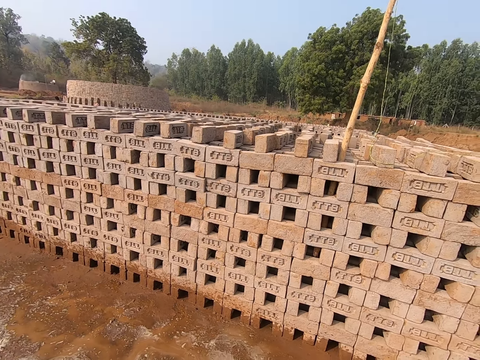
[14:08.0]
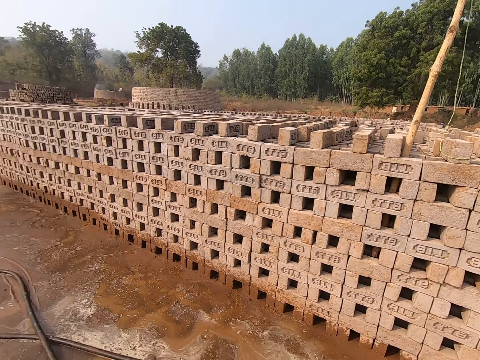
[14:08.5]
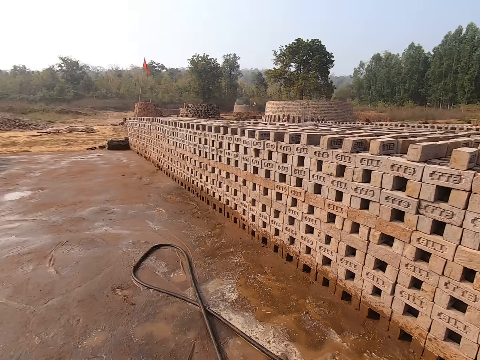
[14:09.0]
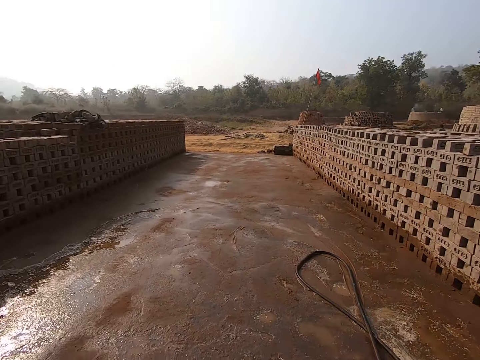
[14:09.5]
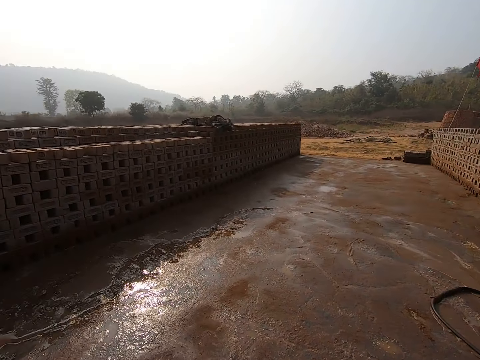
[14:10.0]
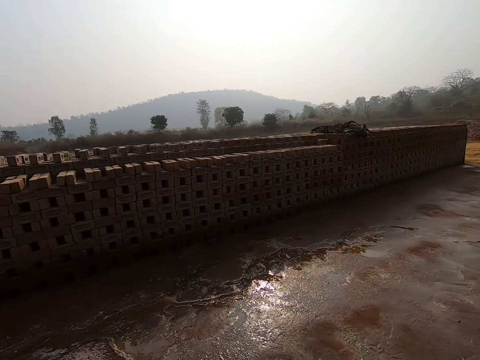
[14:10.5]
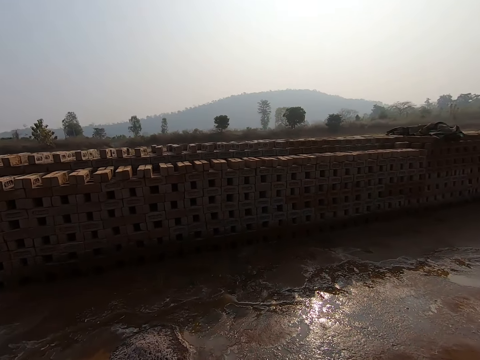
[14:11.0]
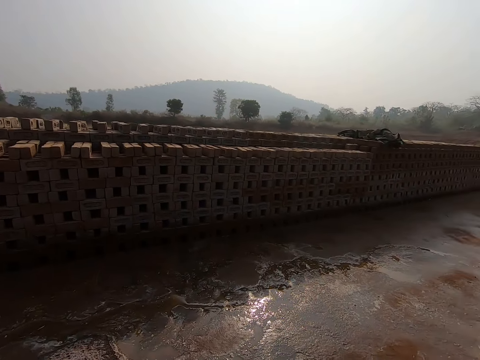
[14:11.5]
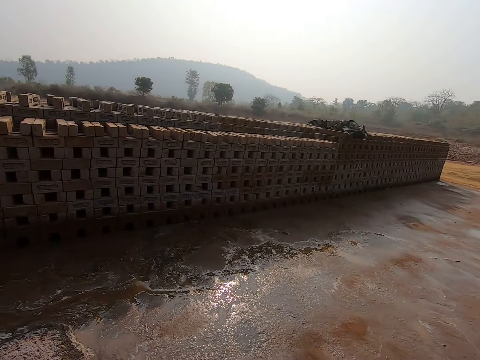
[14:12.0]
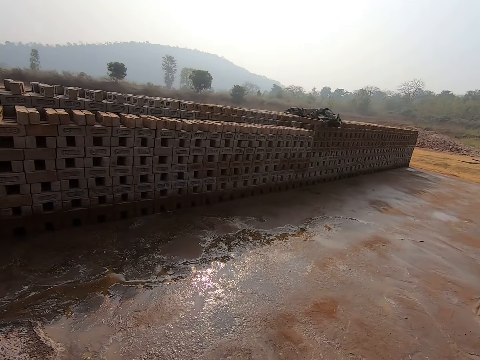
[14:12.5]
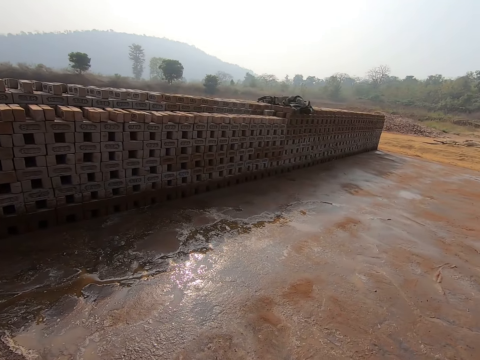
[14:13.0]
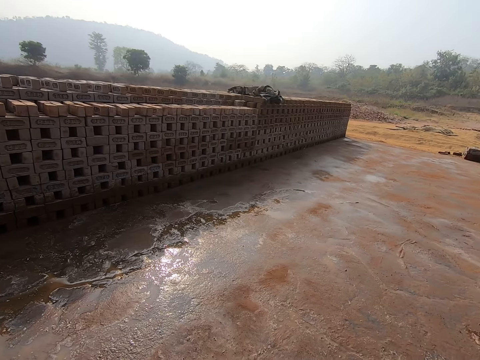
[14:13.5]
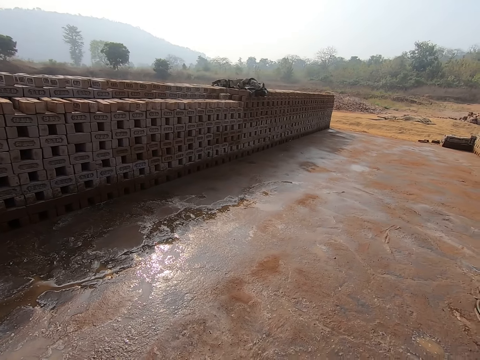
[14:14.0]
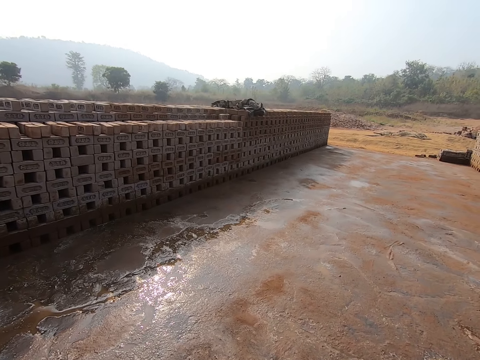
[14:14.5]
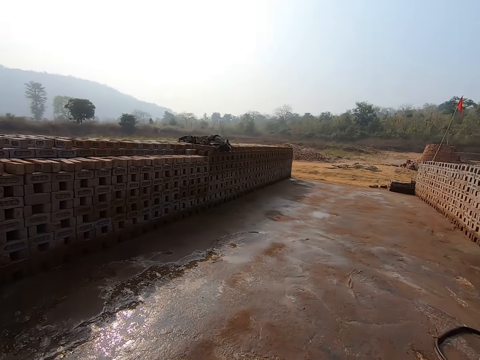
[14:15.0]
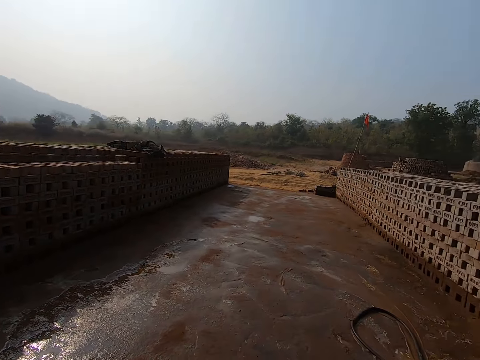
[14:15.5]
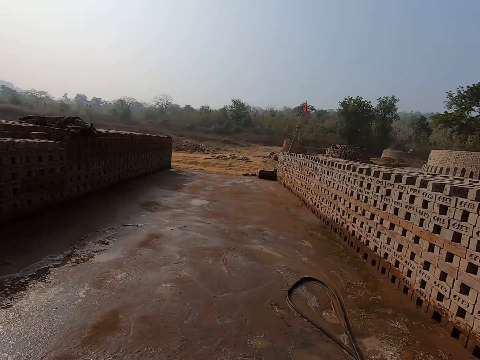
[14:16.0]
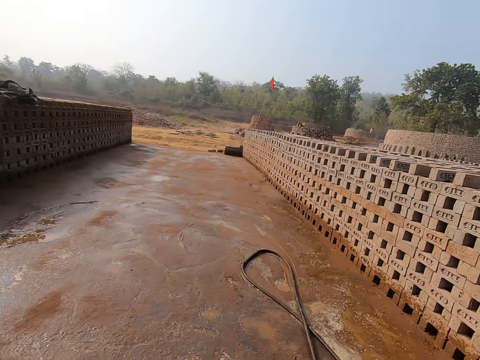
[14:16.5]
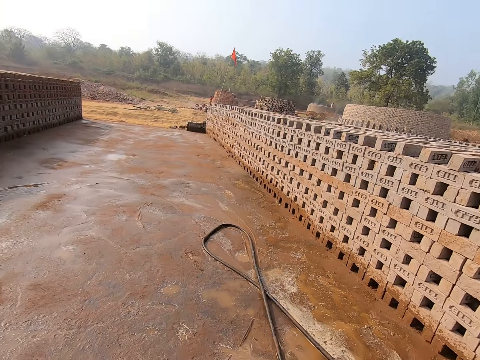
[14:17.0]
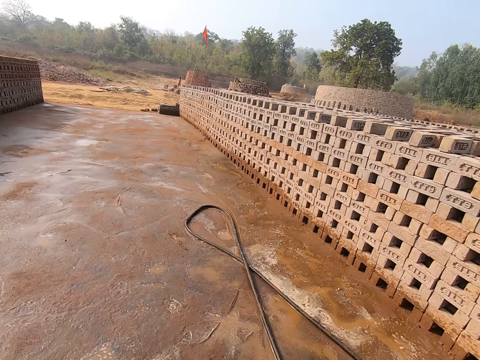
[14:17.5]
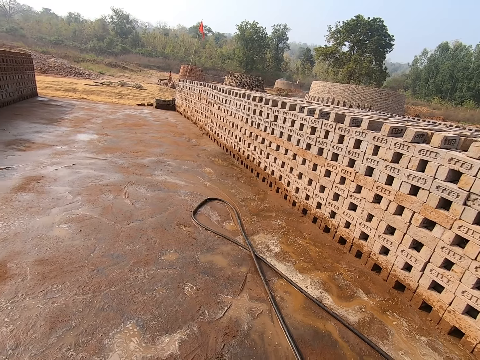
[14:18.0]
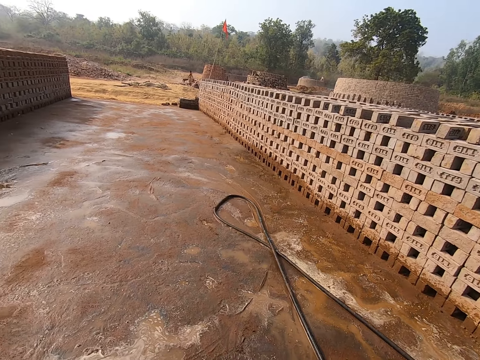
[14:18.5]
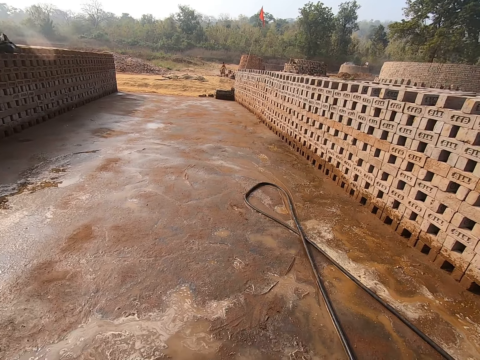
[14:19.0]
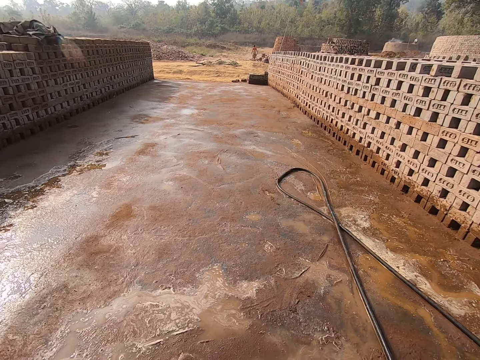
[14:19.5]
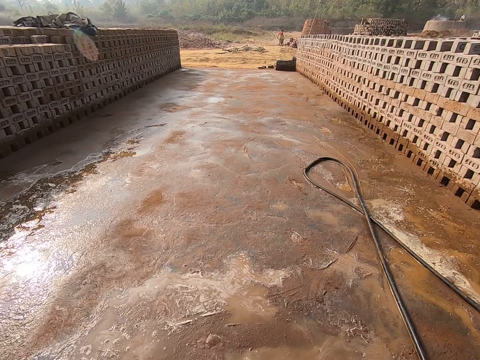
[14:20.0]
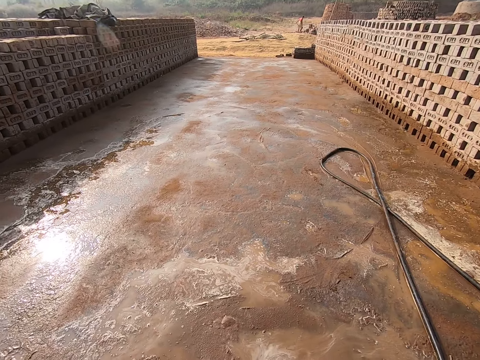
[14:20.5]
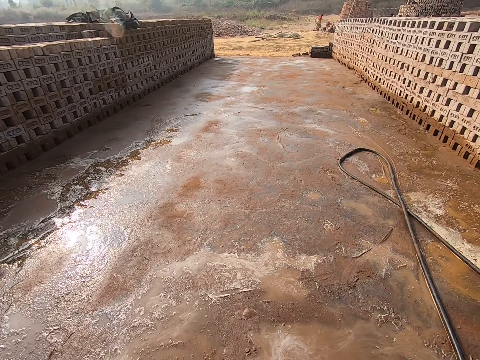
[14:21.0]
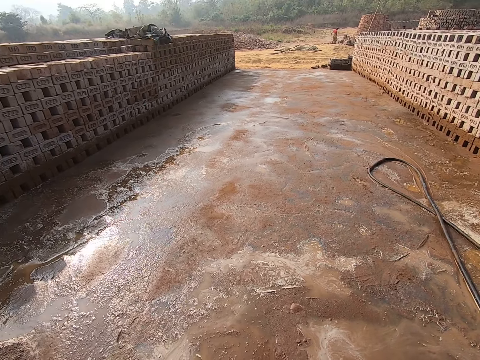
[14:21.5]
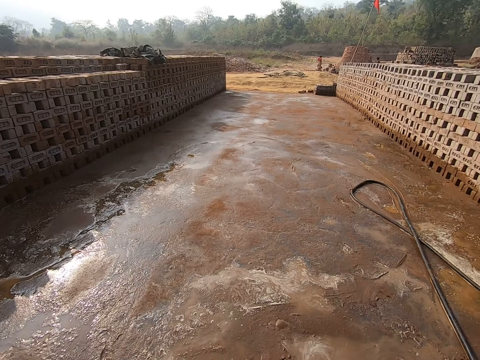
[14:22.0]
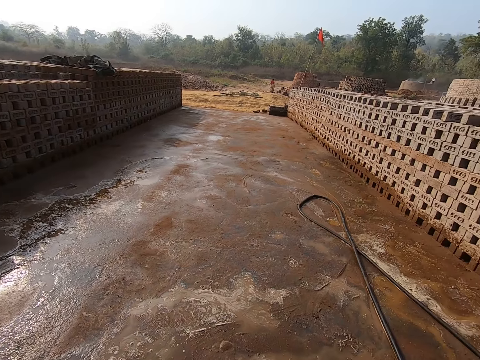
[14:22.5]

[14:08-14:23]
The camera wearer walks around. They look around.

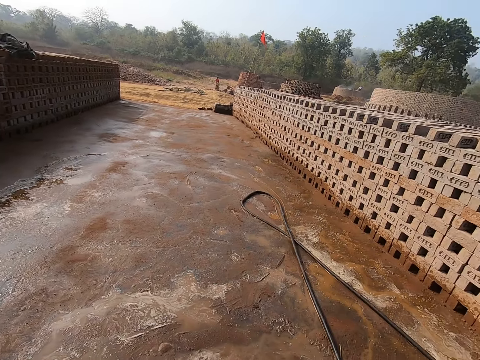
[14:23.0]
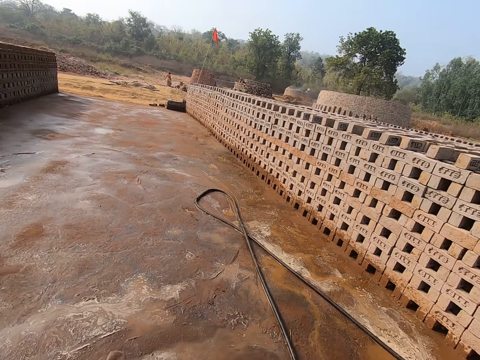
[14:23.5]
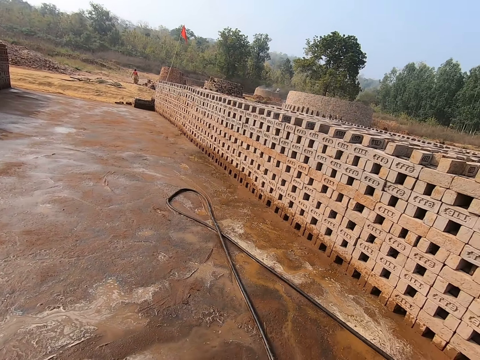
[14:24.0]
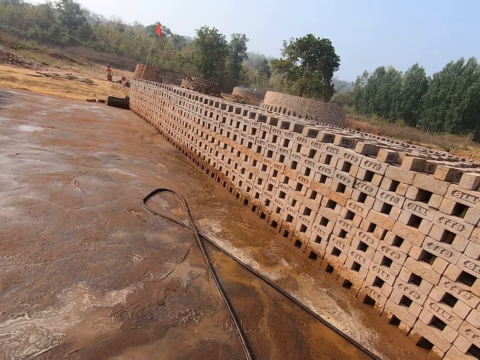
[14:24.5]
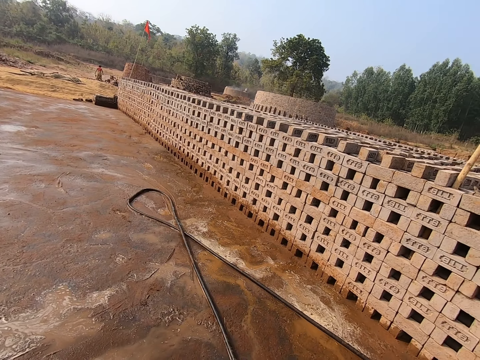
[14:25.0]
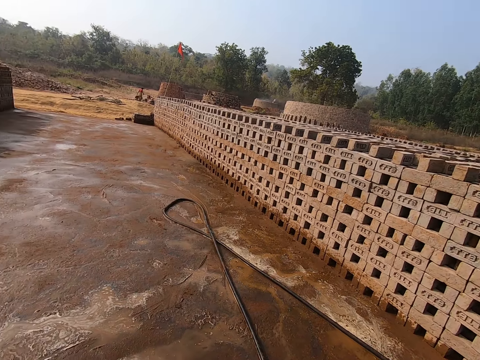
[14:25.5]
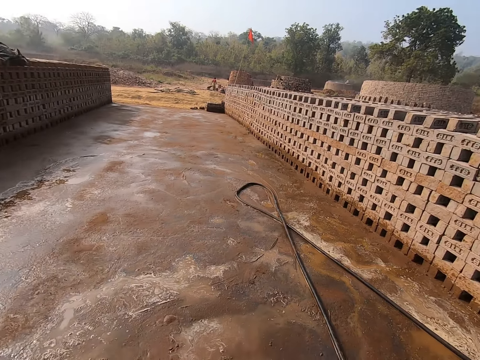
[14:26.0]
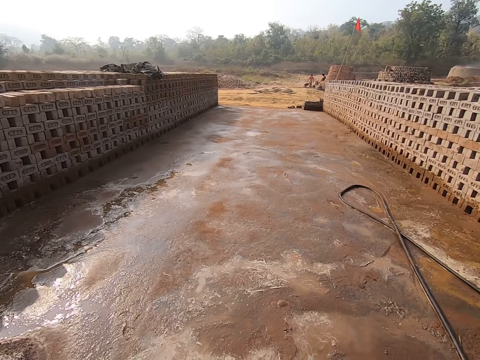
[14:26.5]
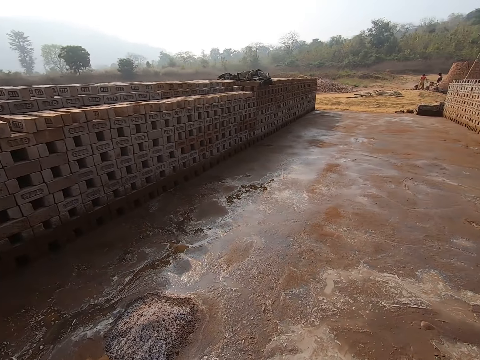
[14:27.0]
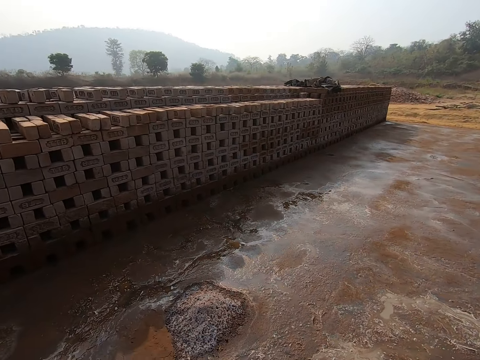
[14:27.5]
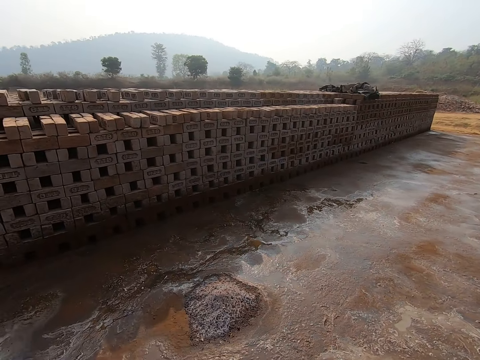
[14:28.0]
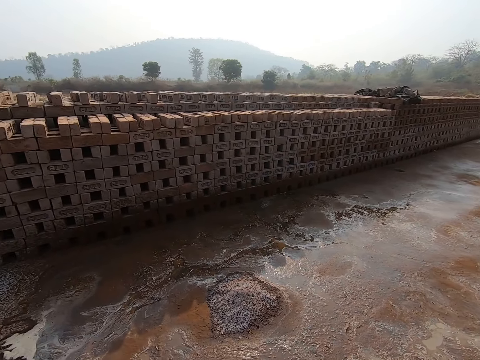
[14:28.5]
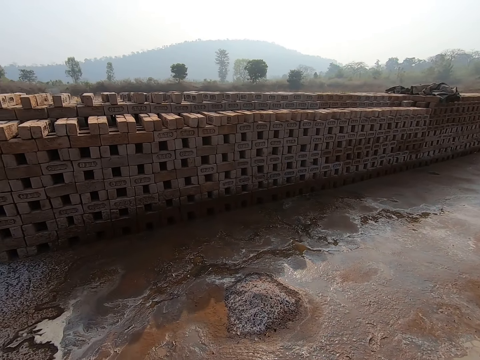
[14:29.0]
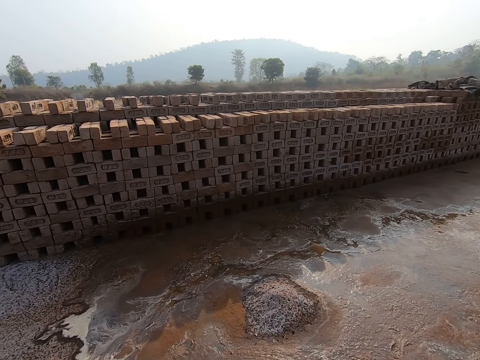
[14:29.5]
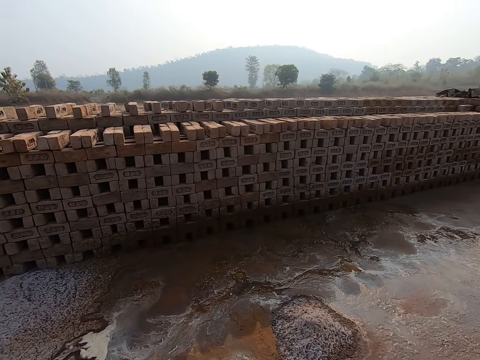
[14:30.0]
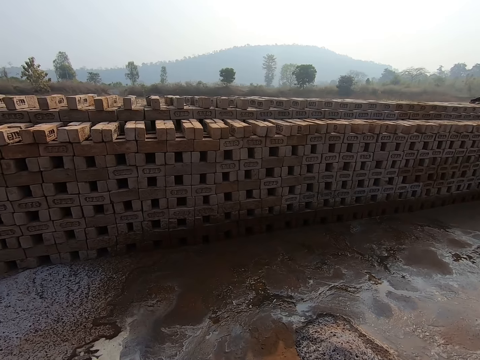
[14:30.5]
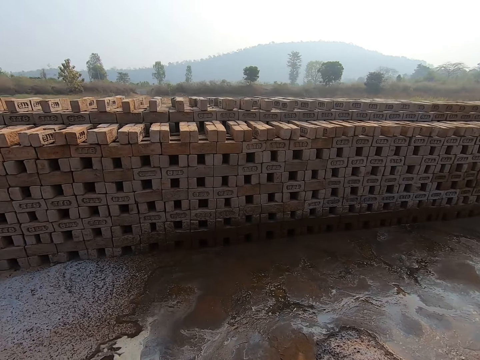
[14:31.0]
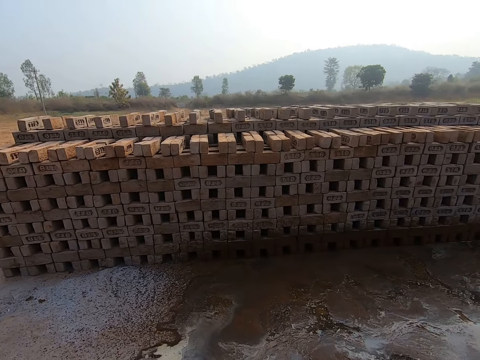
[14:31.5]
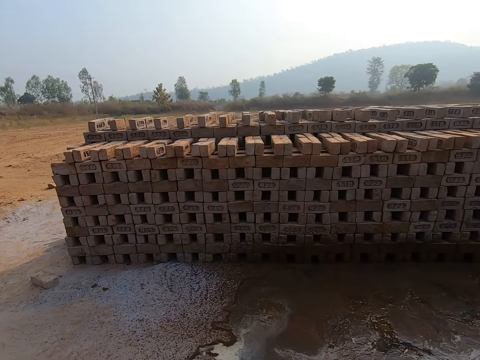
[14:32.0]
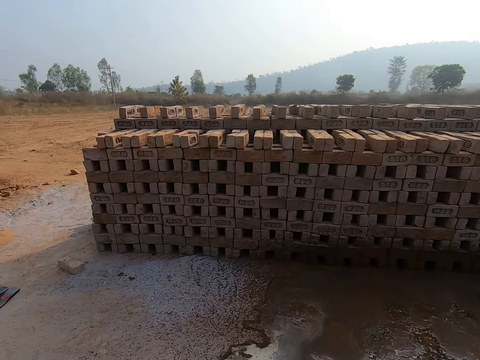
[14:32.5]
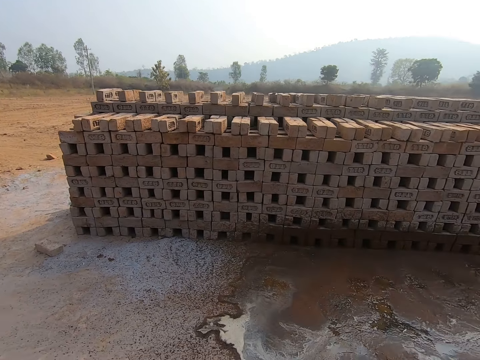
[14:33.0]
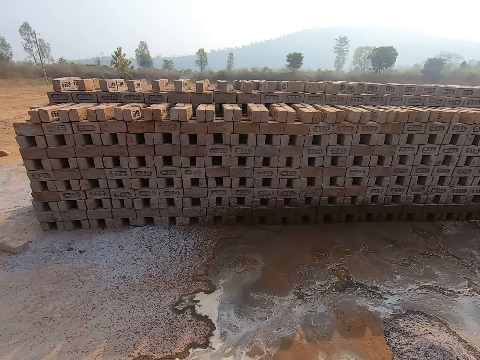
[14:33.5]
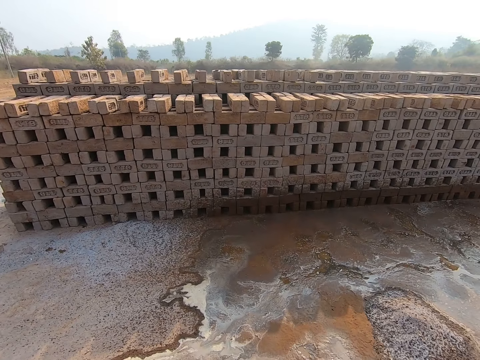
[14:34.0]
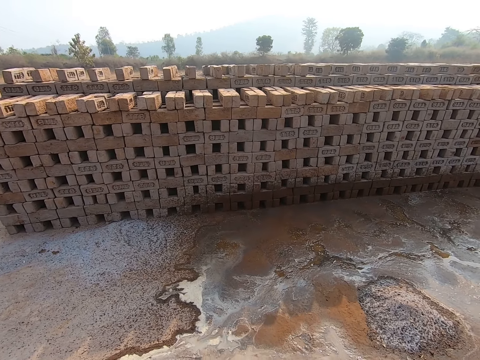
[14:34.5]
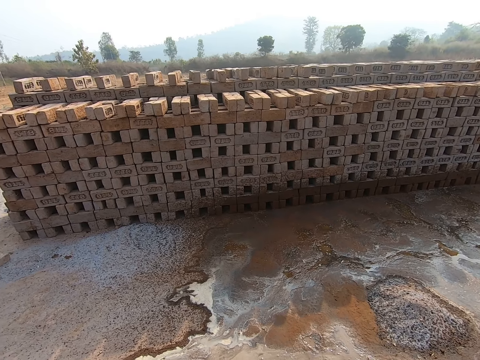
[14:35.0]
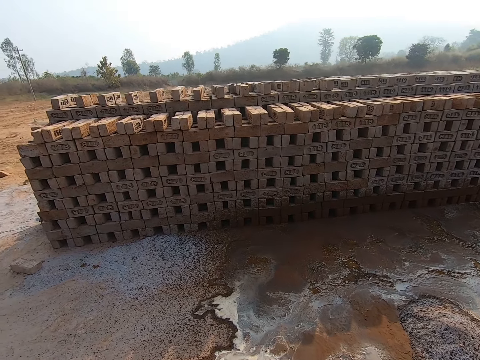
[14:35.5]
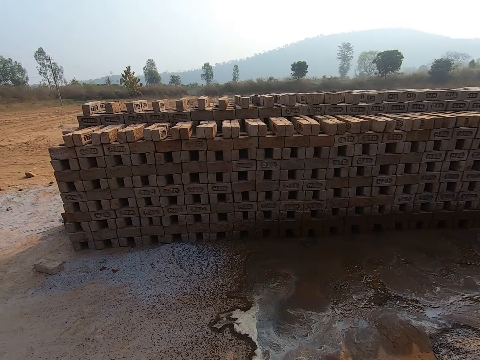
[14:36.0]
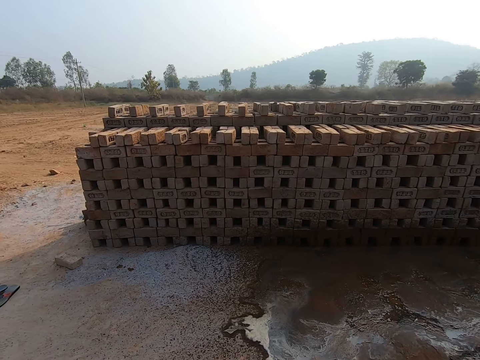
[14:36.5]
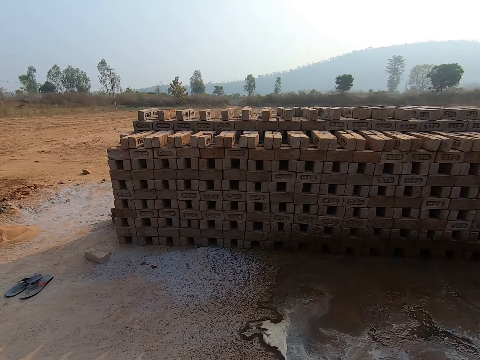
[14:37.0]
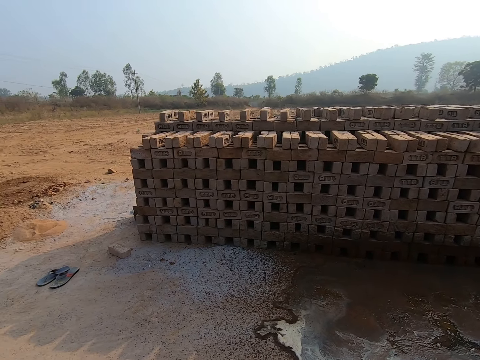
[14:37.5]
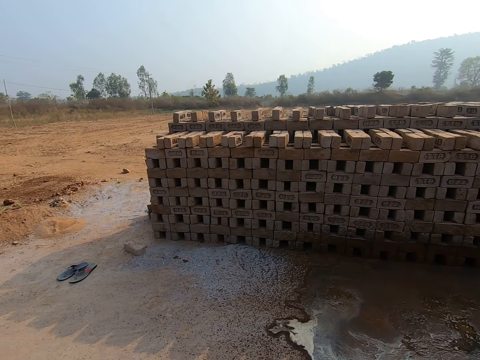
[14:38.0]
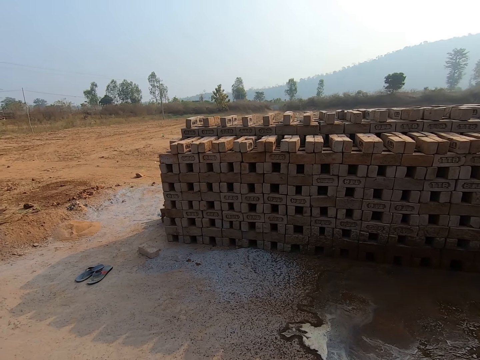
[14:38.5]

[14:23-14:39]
The camera wearer walks around. They look around, walk around and look around.
